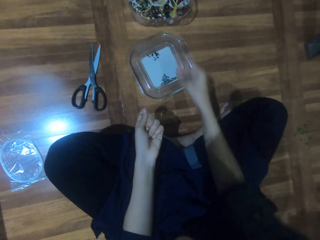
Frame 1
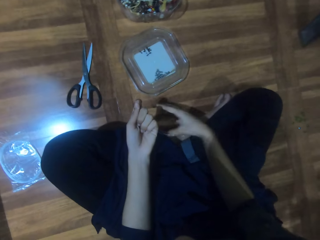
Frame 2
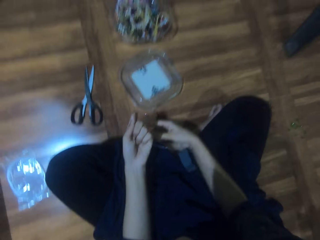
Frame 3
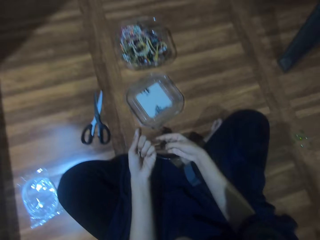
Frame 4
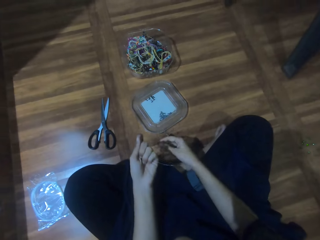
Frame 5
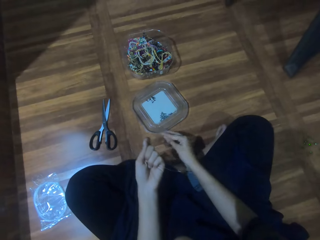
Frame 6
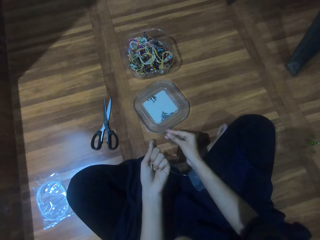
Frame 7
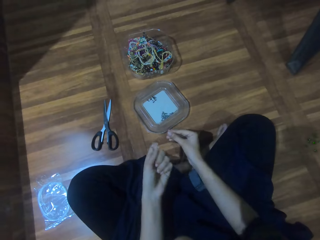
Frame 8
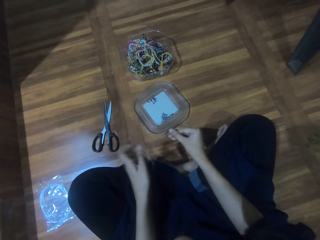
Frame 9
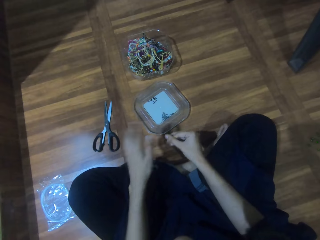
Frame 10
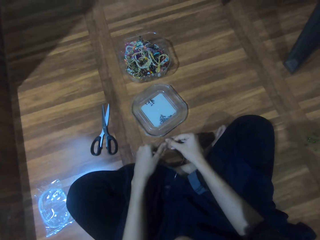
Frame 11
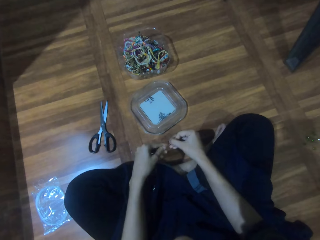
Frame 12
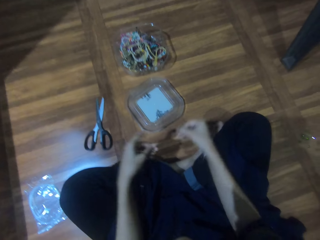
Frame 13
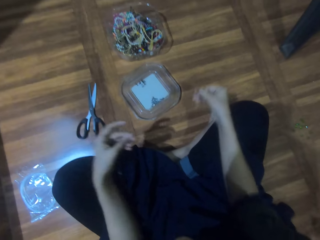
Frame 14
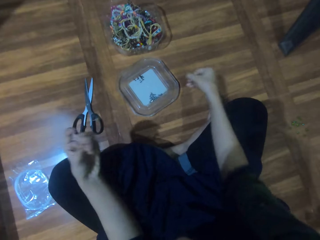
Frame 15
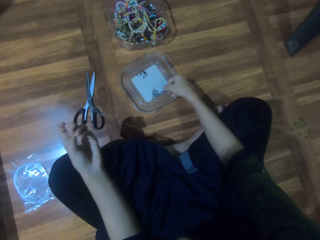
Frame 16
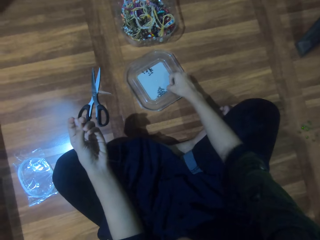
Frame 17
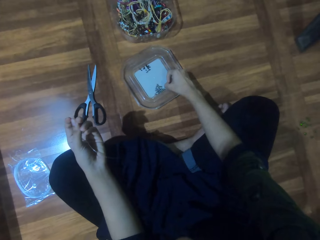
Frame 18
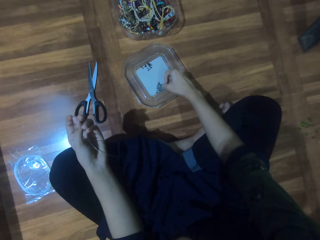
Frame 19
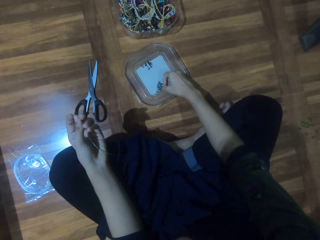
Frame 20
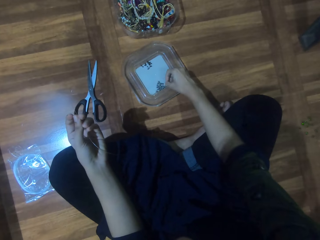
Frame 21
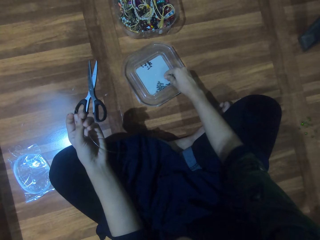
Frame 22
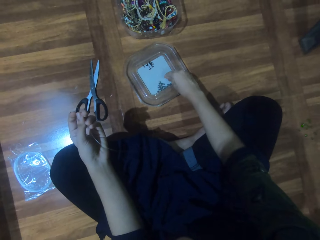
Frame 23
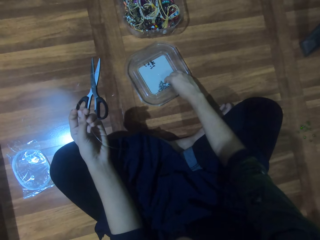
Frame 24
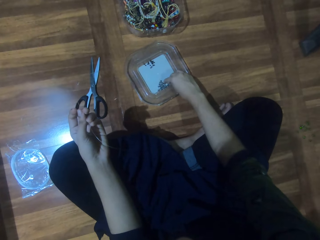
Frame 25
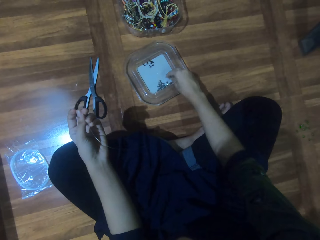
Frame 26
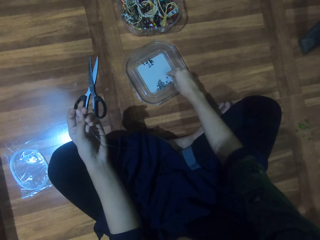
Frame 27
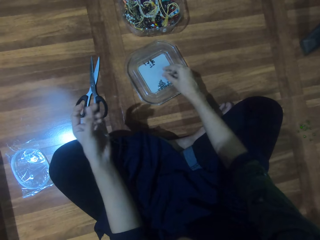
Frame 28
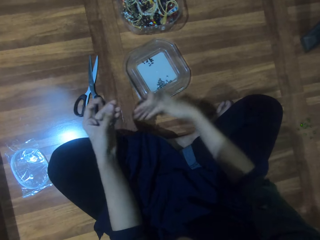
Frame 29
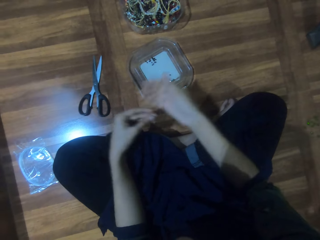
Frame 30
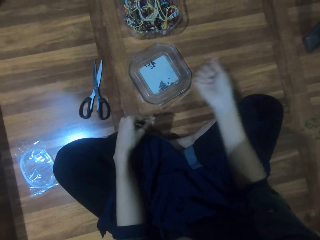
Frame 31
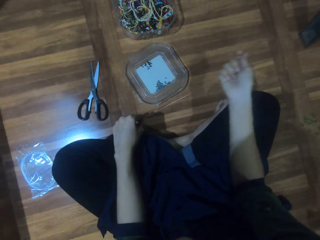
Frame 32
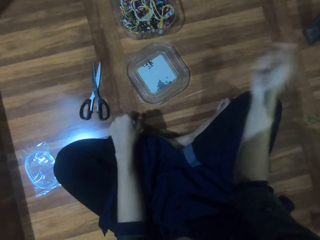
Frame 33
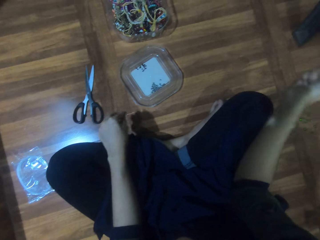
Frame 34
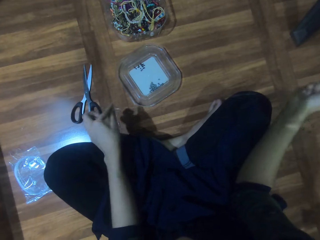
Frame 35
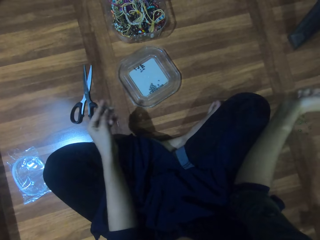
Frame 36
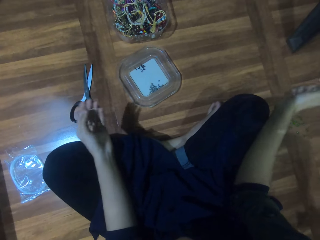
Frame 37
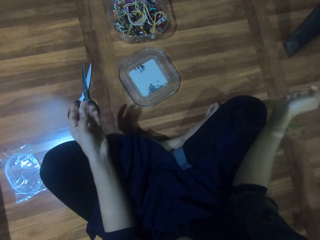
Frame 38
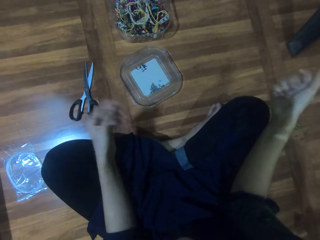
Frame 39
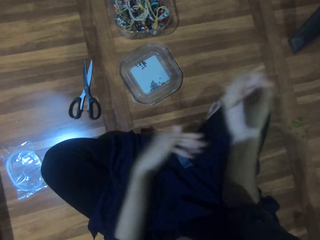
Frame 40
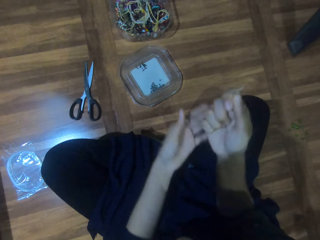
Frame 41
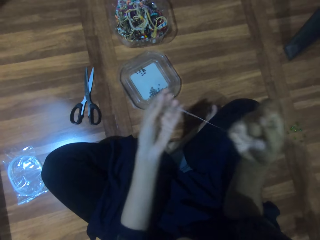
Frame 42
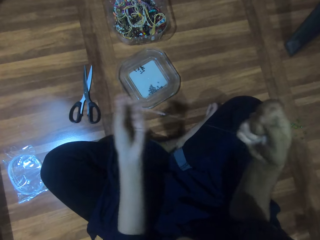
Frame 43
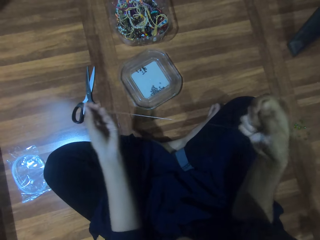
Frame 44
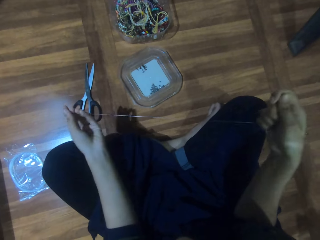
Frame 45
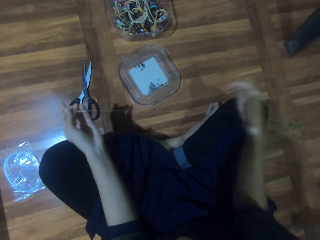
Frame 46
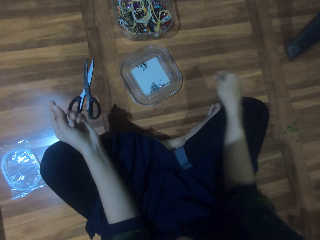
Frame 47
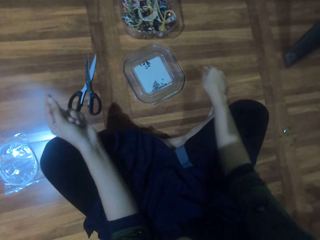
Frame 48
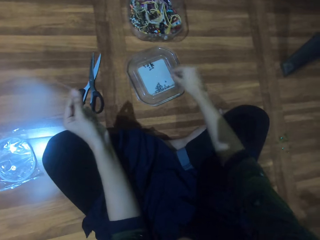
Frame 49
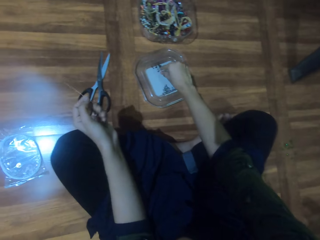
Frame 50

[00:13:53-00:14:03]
The camera wearer picks the bead. They thread the bead. They hold the string with both hands. They pick the bead. They straighten the string. They thread the bead.

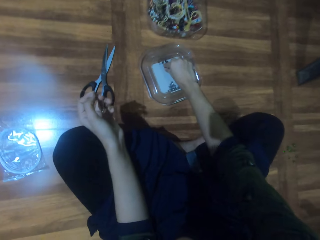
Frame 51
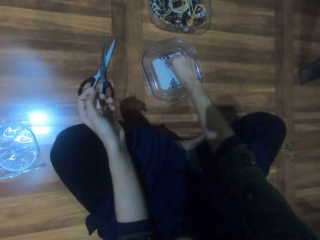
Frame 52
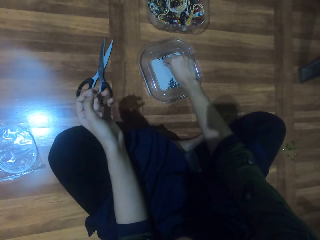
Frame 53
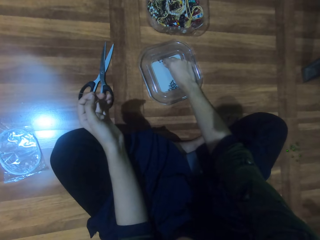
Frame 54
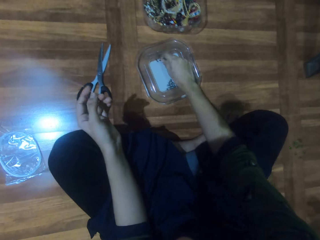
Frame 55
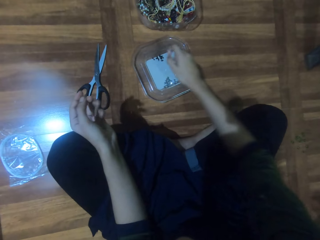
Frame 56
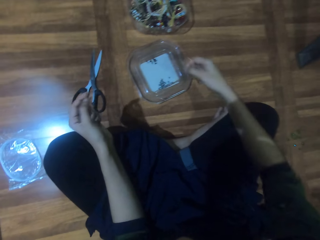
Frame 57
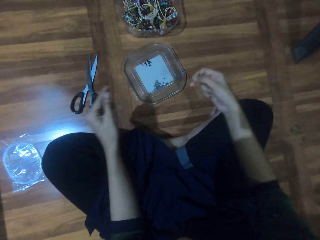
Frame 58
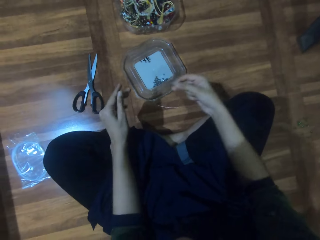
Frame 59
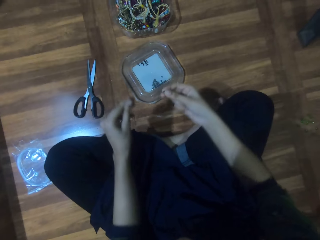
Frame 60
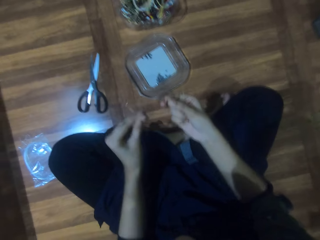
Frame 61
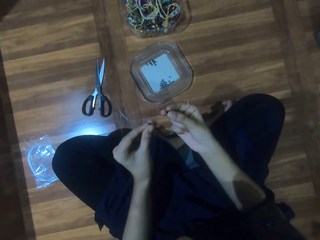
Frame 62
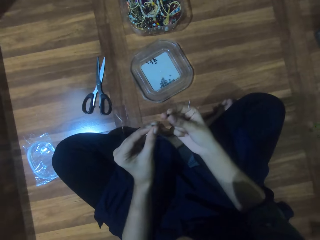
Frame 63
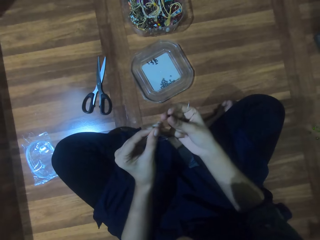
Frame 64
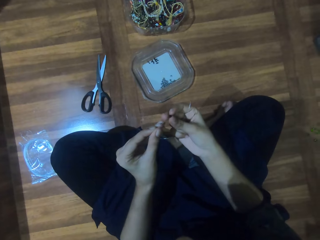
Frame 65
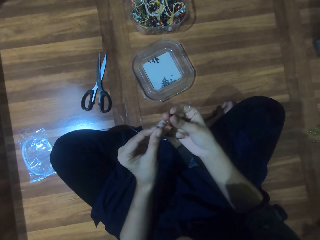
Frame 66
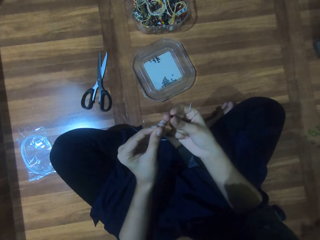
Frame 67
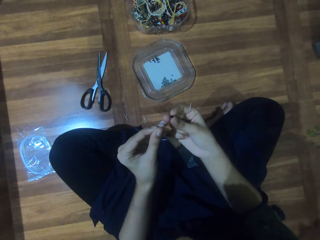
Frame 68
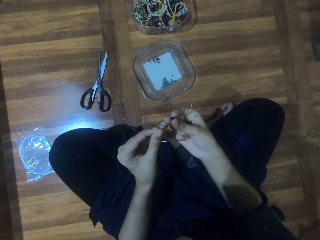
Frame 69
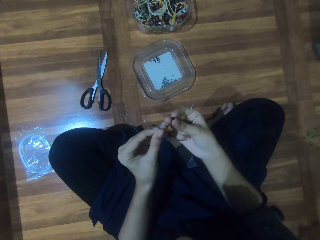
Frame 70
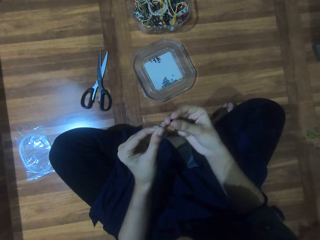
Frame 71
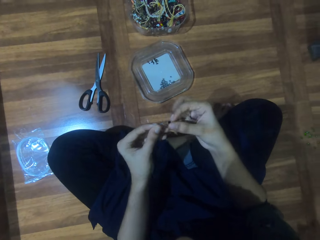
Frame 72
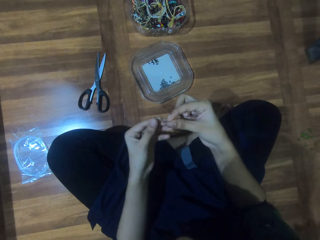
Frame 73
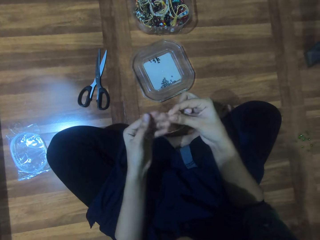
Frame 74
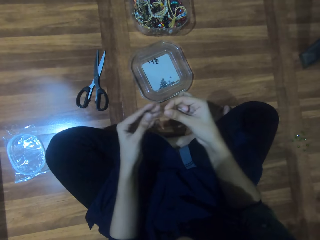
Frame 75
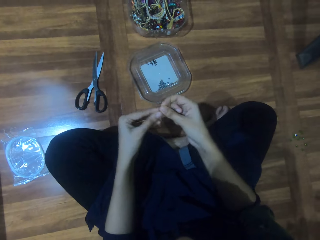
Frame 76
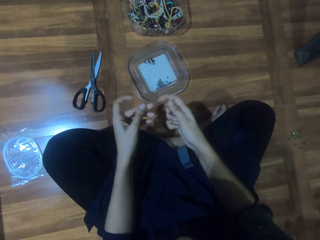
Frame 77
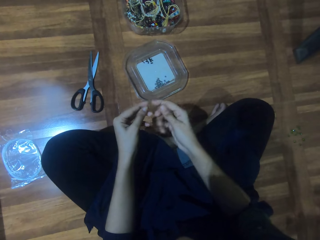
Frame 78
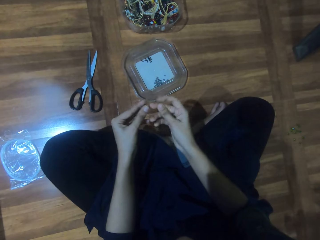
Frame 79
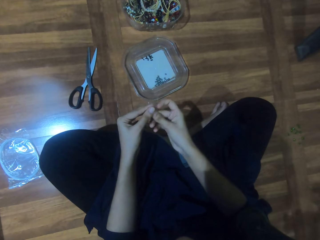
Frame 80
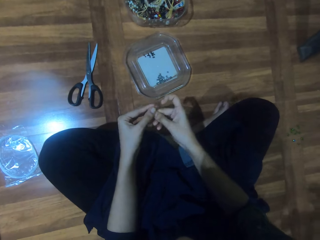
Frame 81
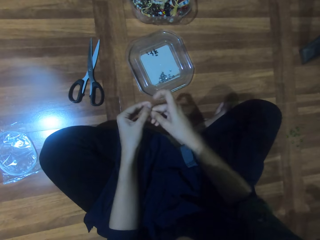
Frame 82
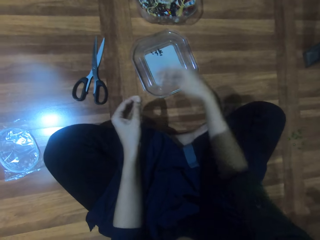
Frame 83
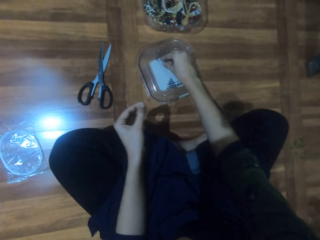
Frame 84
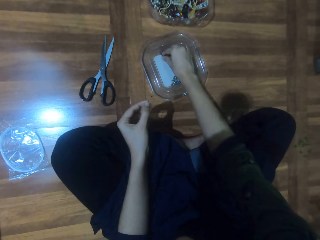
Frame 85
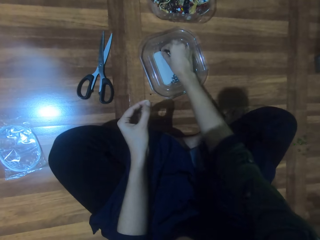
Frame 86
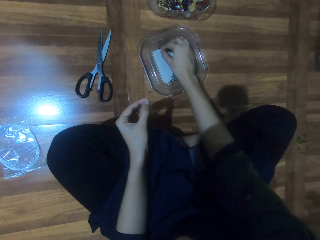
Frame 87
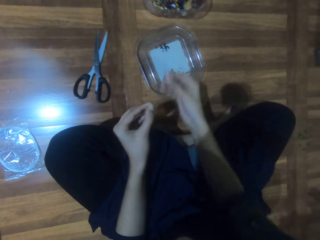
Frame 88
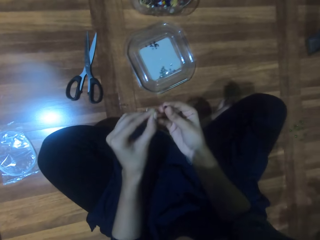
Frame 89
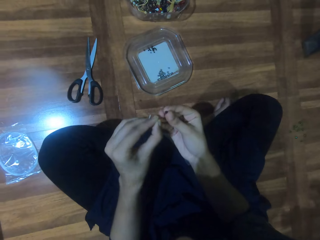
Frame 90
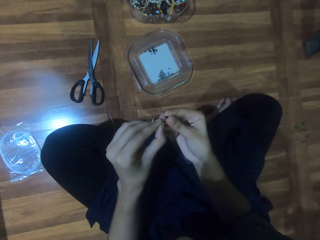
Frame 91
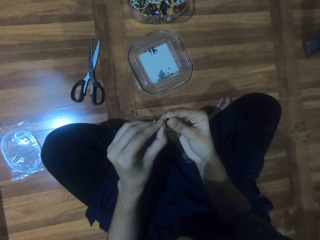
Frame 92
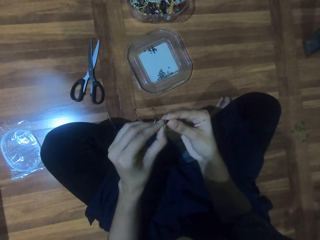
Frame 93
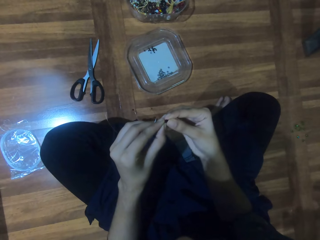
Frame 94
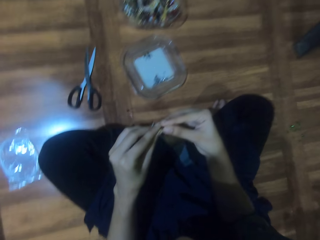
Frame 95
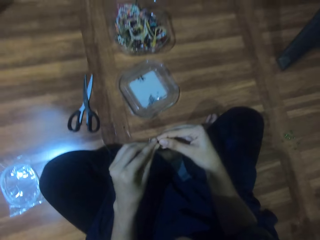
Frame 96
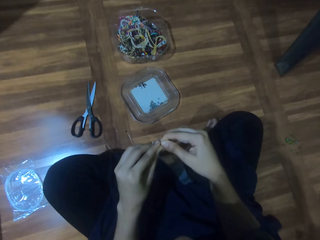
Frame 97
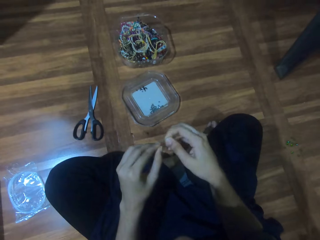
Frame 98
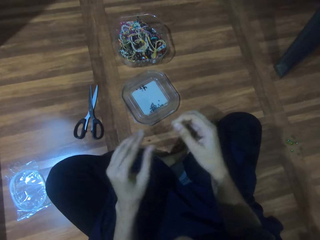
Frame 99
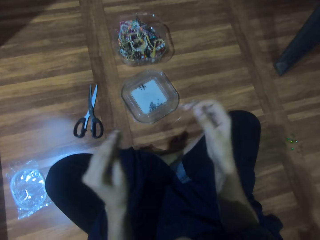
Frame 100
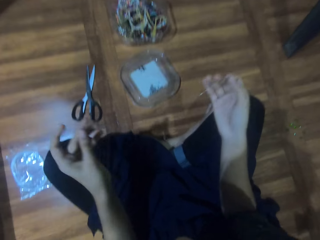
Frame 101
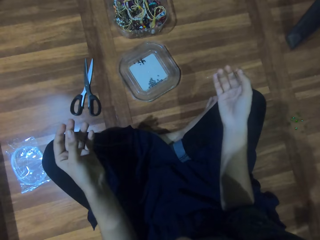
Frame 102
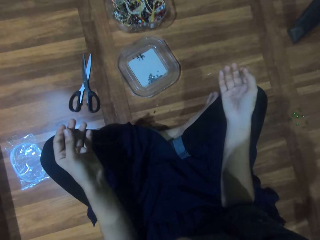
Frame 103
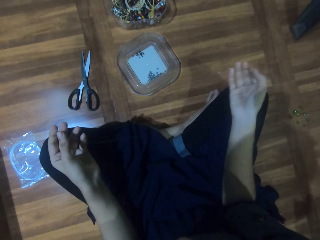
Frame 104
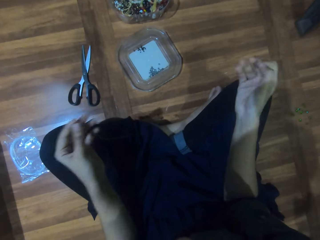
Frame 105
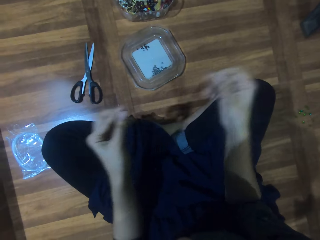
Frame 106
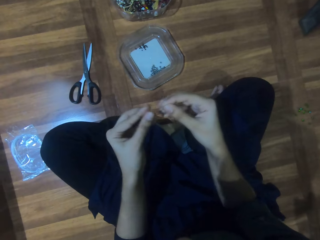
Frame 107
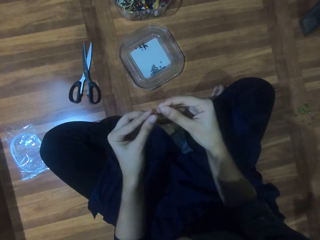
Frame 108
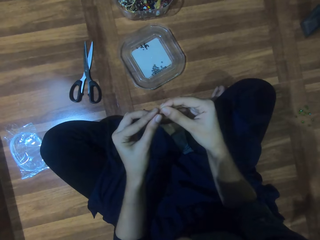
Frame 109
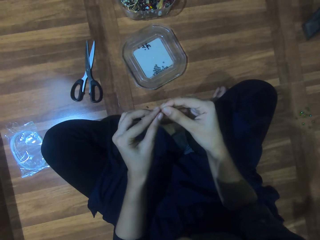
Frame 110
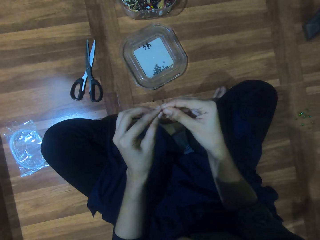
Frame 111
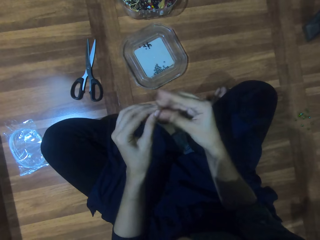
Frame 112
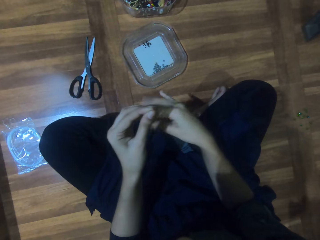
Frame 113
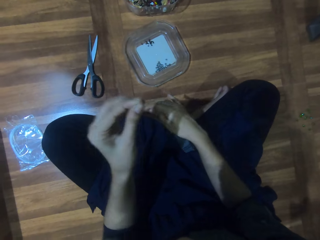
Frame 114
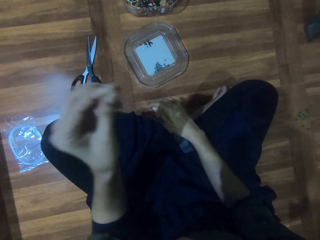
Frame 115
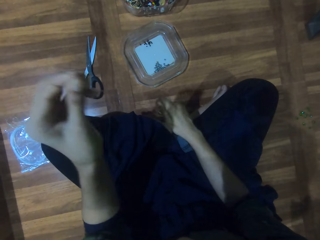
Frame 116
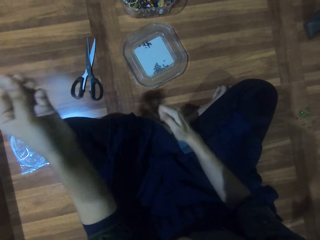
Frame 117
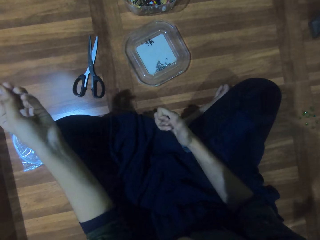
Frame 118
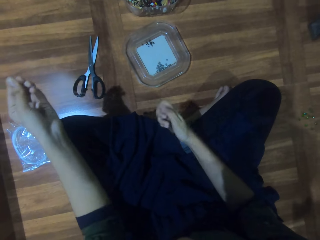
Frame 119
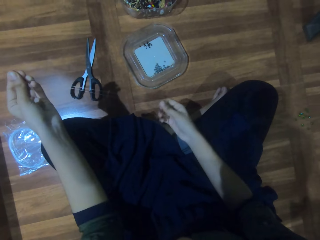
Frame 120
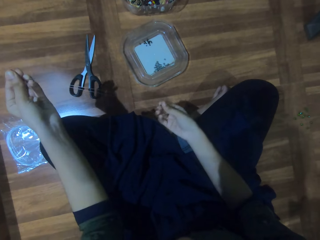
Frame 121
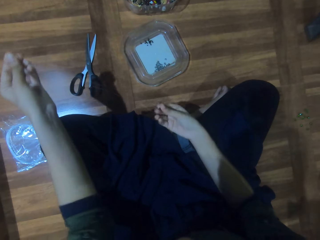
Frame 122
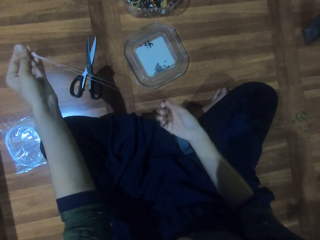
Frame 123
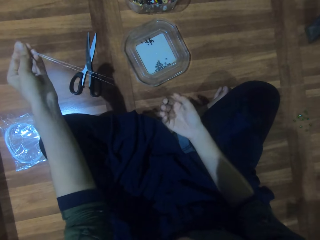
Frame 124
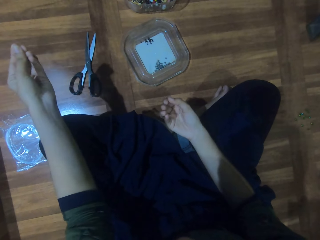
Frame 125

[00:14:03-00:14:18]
The camera wearer picks the bead. They pass the string through the bead. They hold the bead with the other hand. They pick the bead. They pass the string through the bead. They straighten the string.
